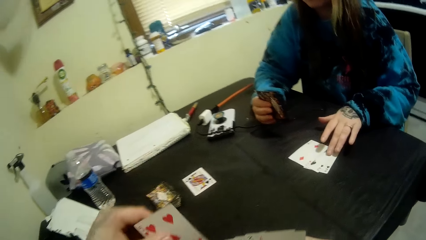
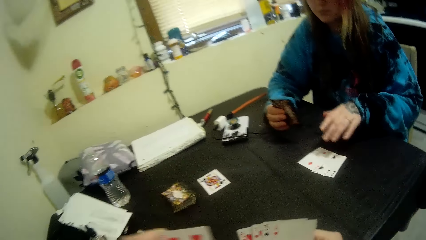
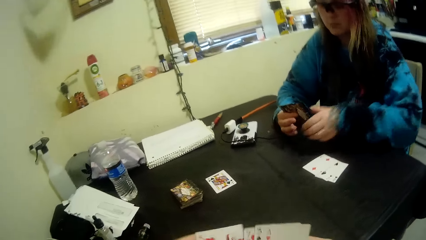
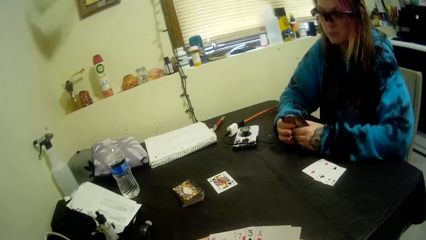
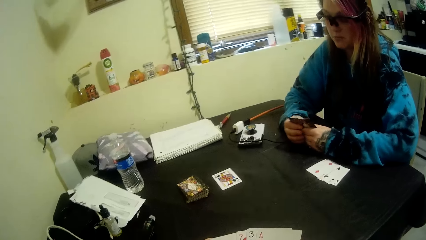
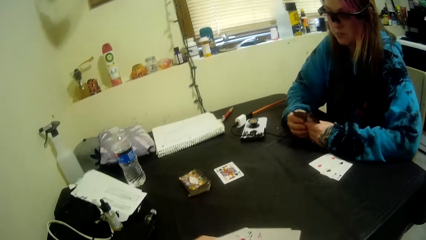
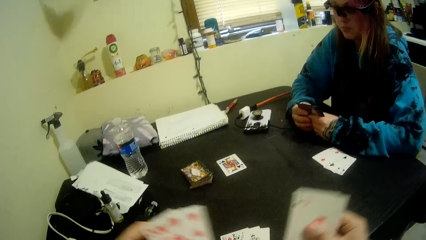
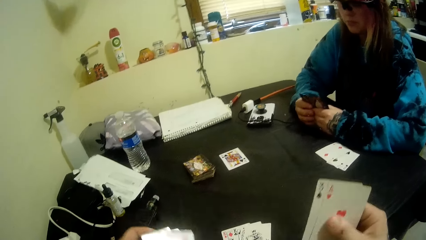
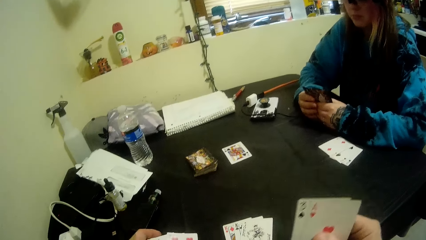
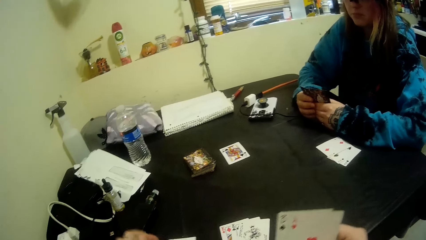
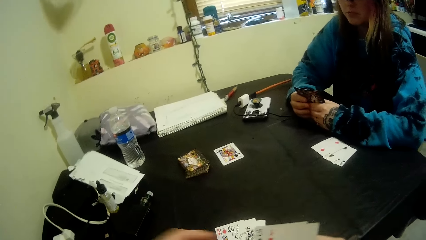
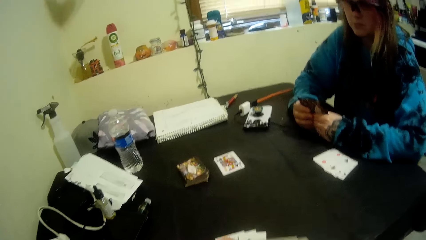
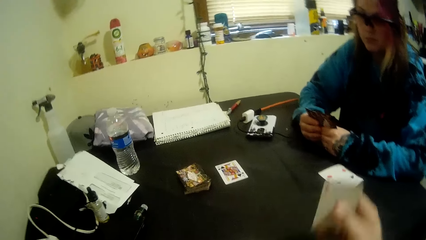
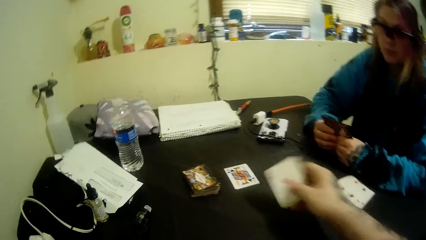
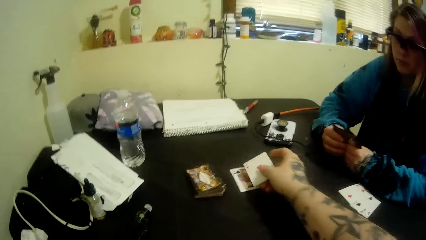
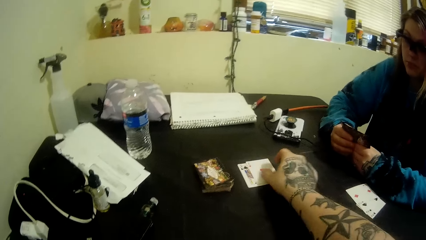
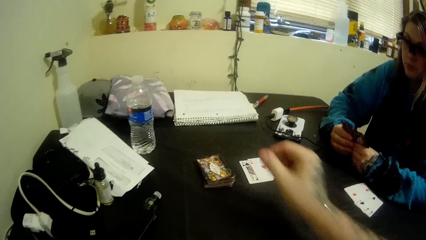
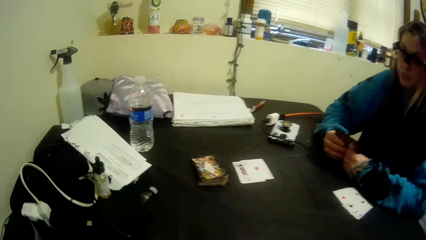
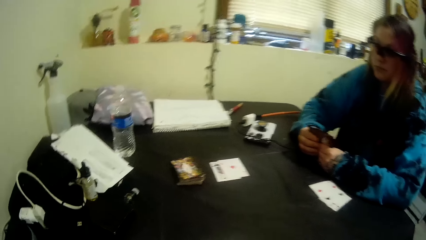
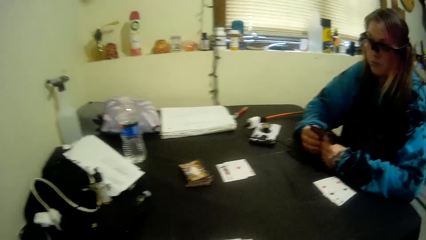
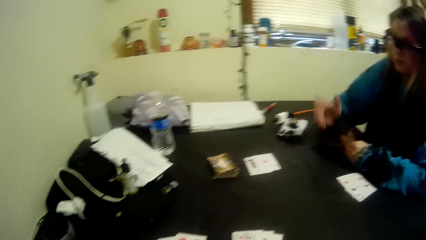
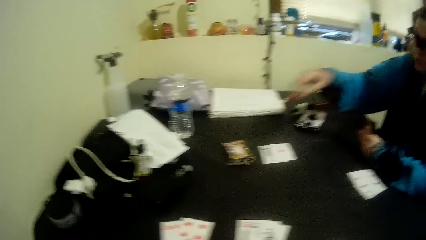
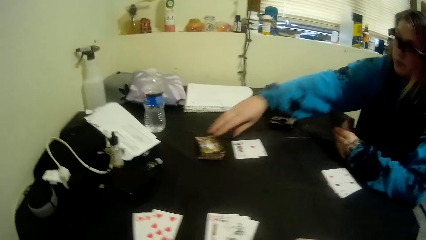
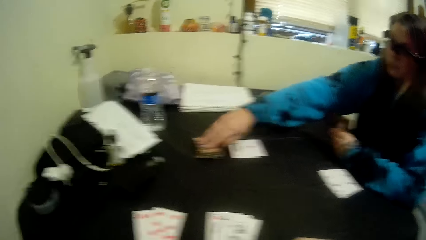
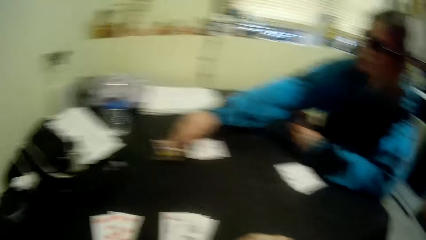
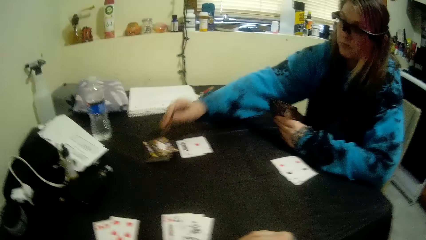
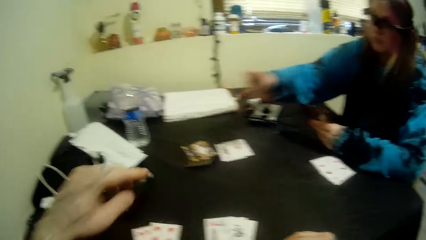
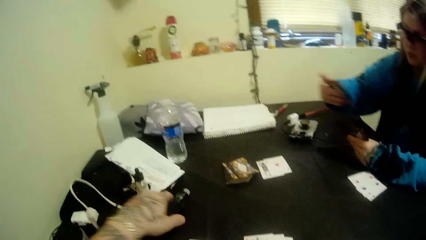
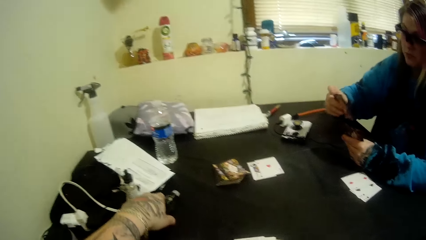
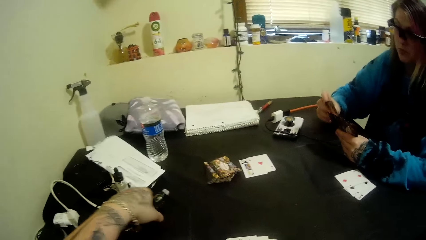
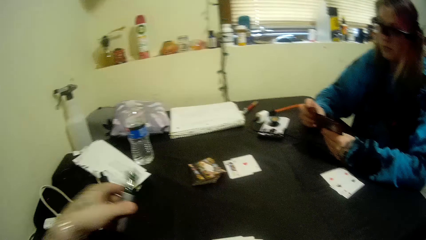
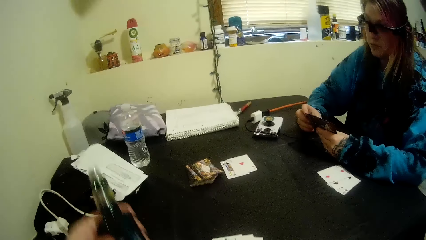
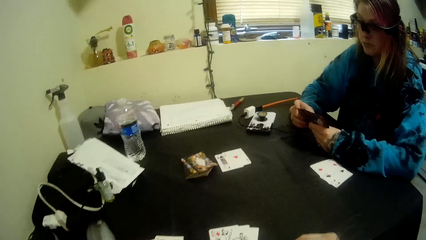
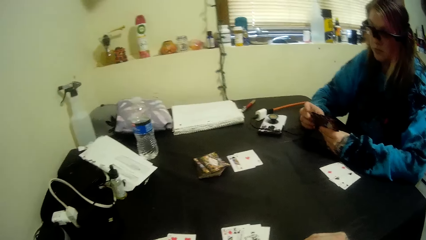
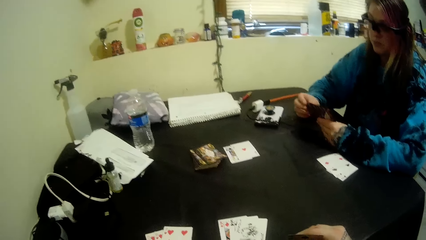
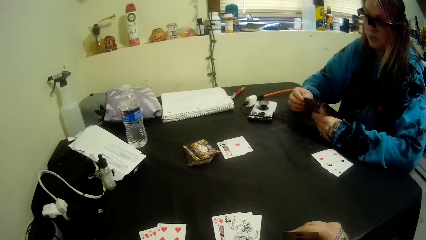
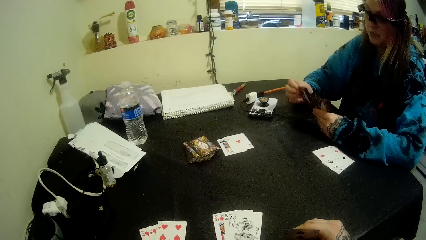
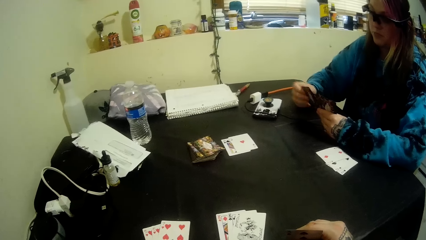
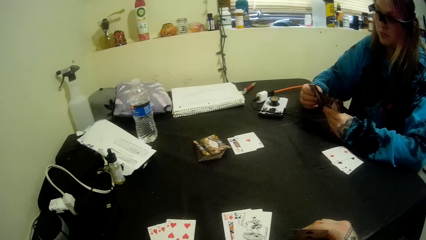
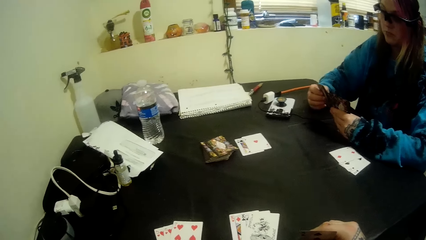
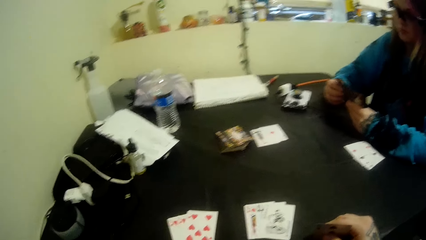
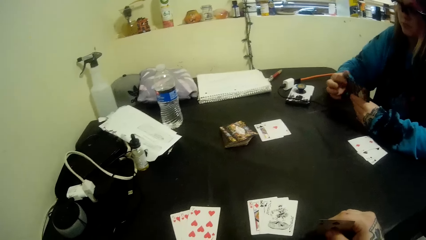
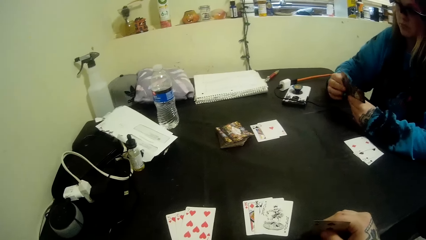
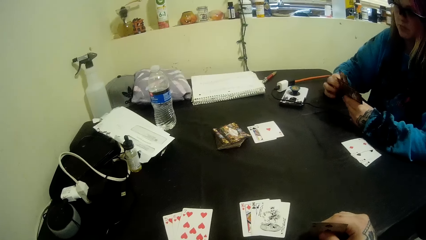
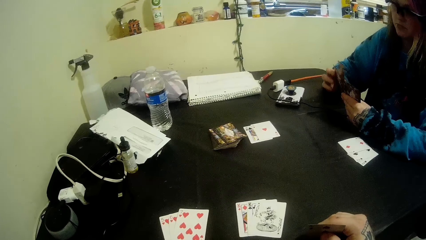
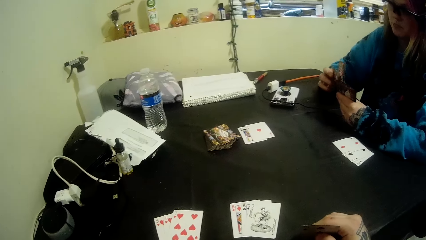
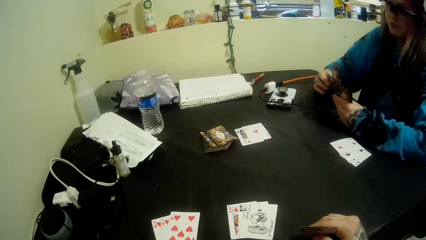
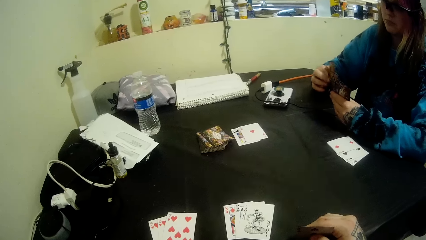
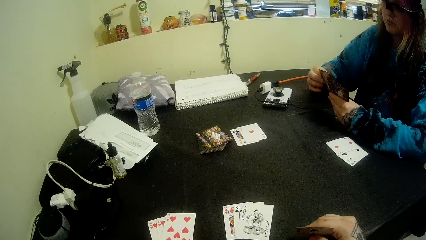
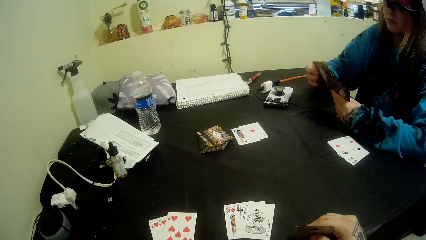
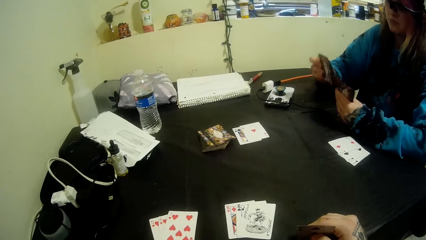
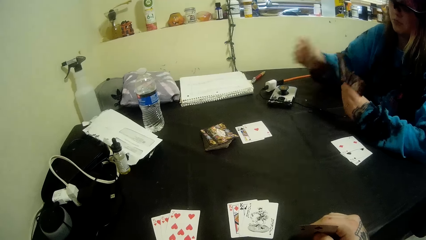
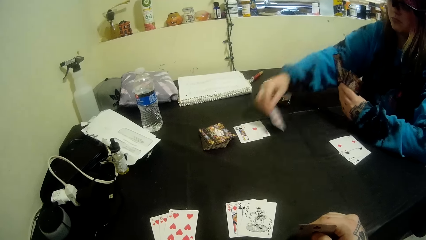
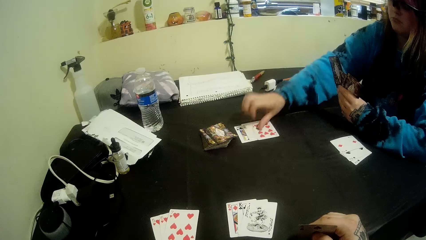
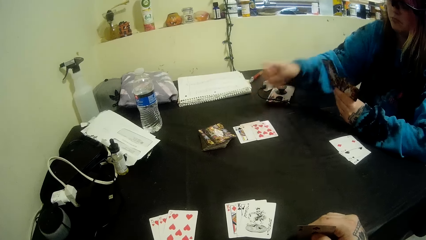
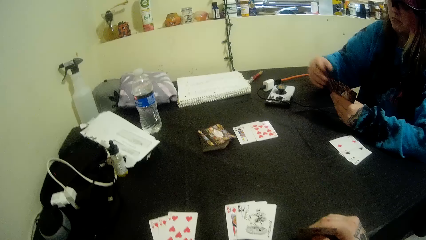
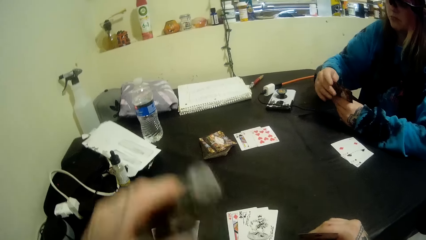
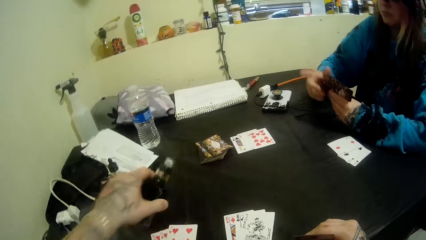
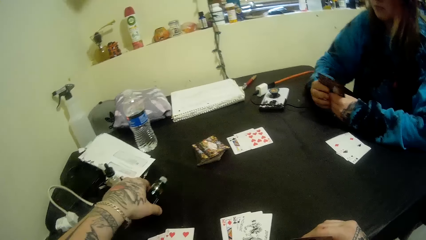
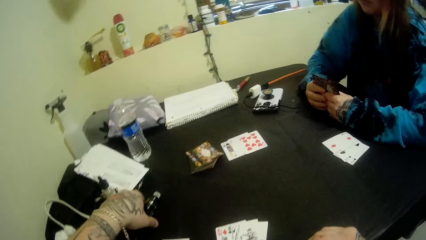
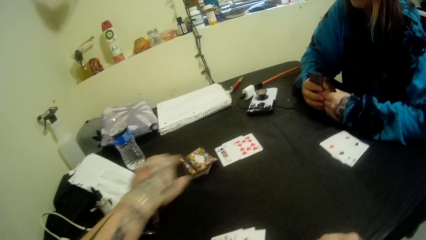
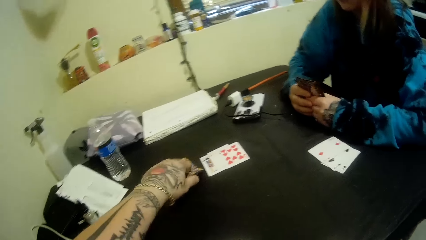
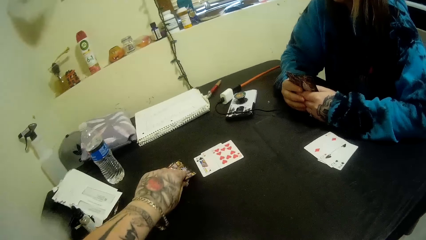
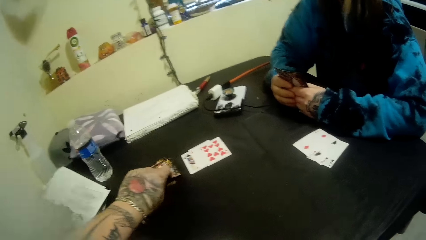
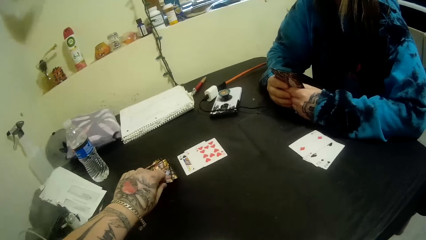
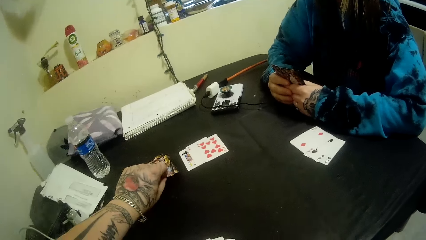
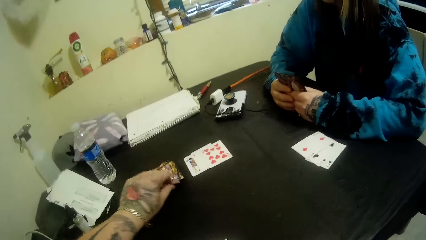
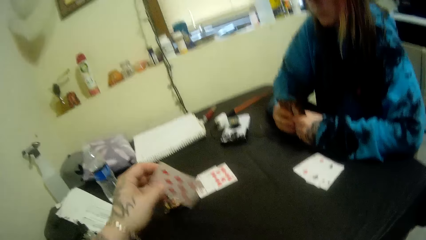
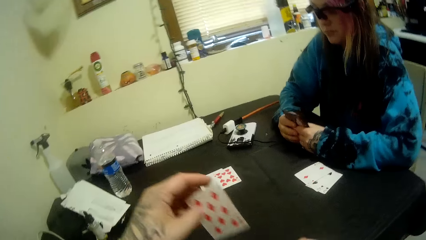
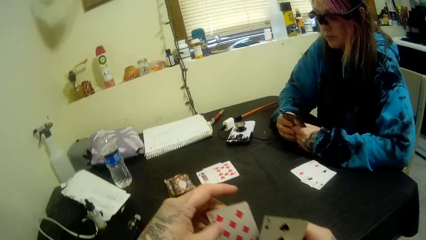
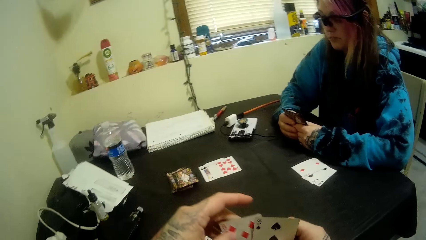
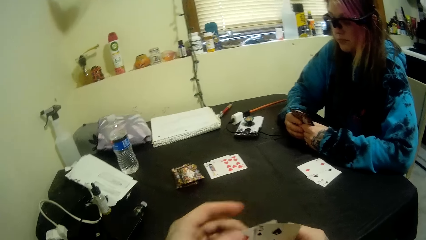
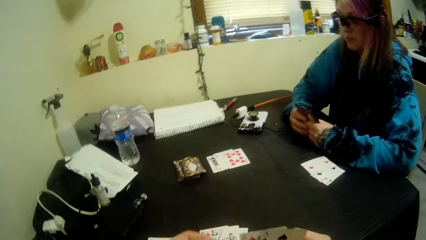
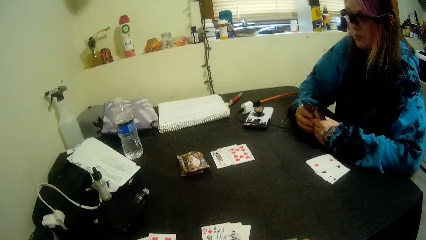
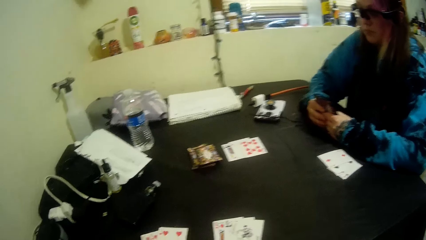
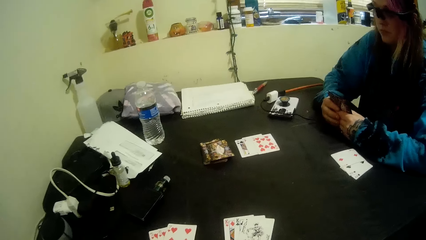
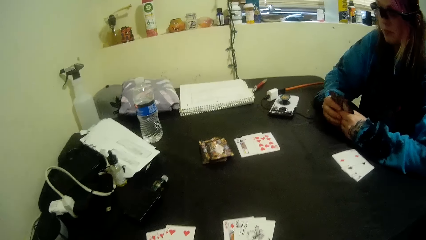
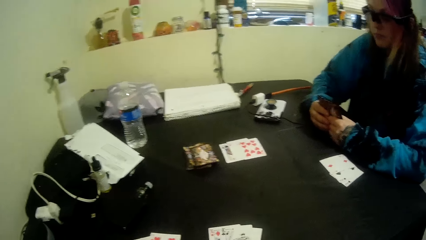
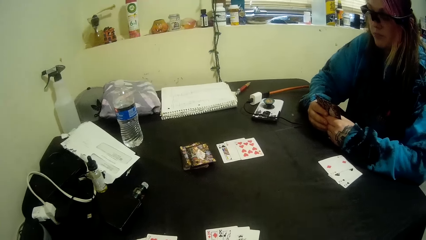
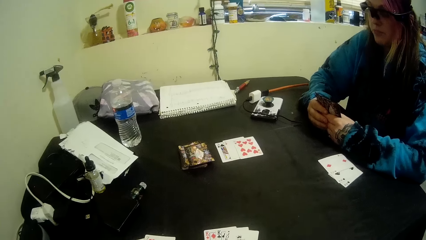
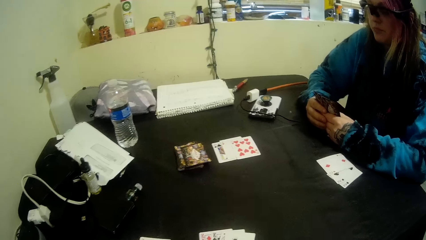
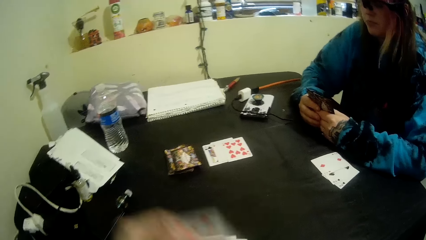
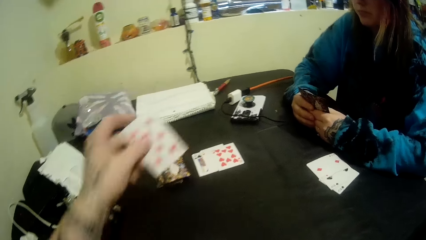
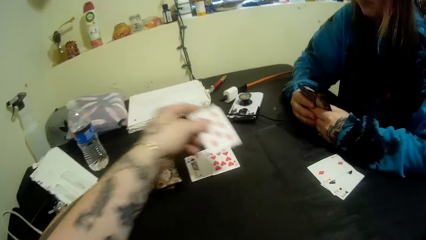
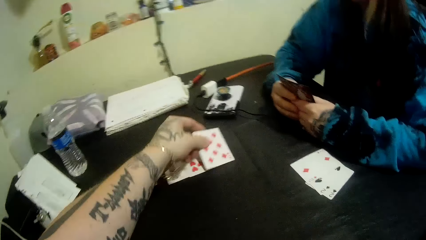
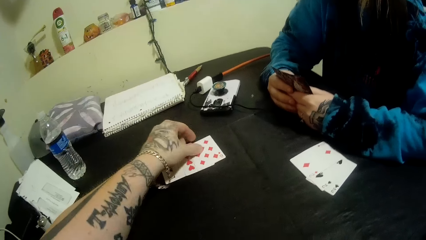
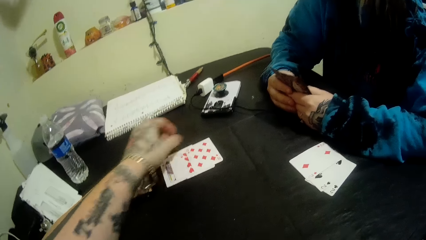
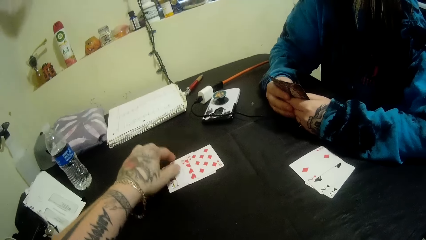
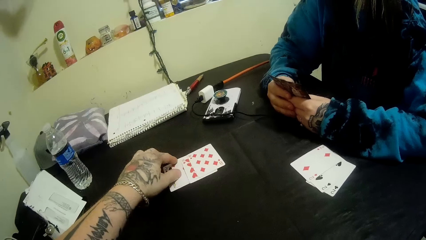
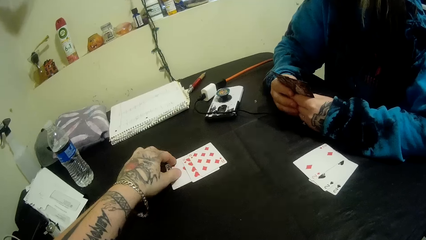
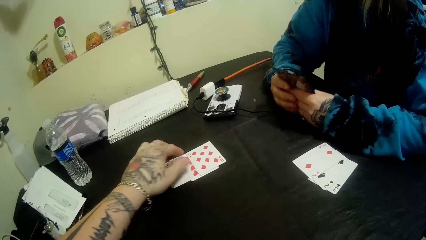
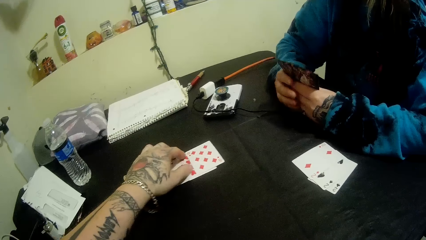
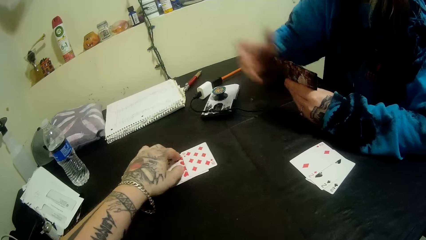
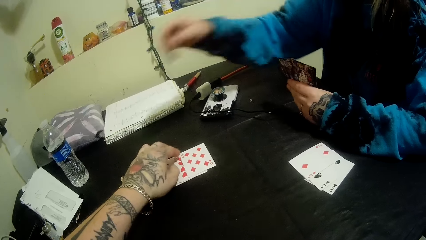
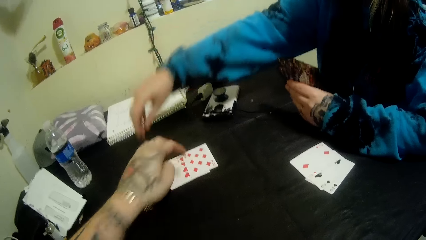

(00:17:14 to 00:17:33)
A woman touches a card. The camera wearer puts some cards on the table with his left hand. He puts another card on the table with his right hand. The woman picks another card on the table with her right hand. The camera wearer picks the bottle on the table with his left hand. The woman puts another card on the table with her right hand. The camera wearer puts the bottle on the table with his left hand. He picks another card on the table with his left hand. He puts another card on the table with his left hand.
